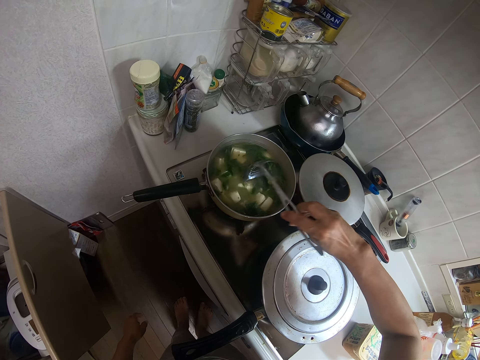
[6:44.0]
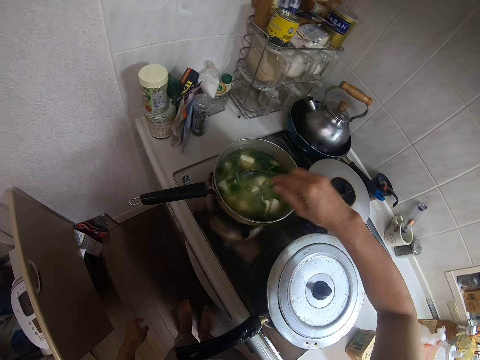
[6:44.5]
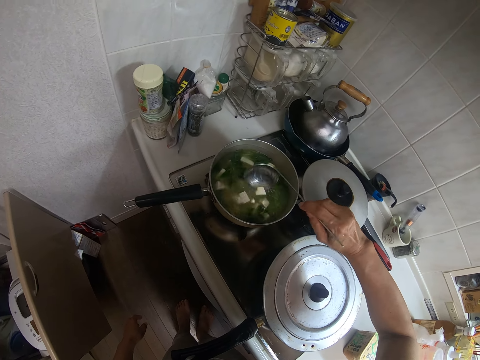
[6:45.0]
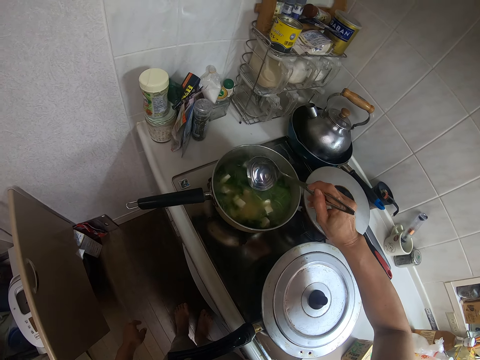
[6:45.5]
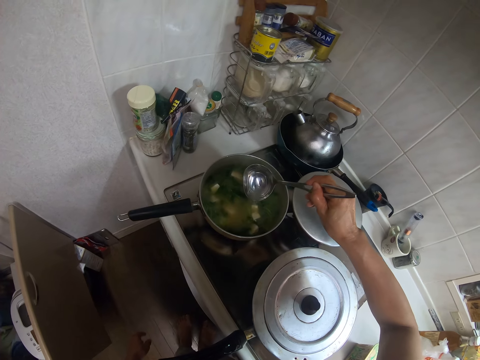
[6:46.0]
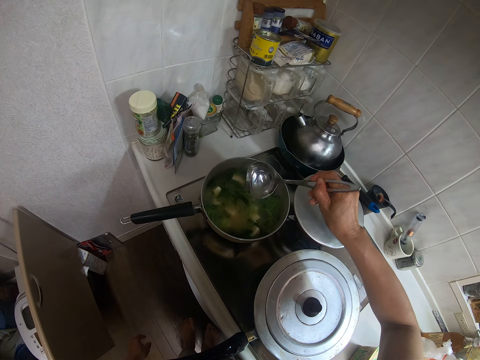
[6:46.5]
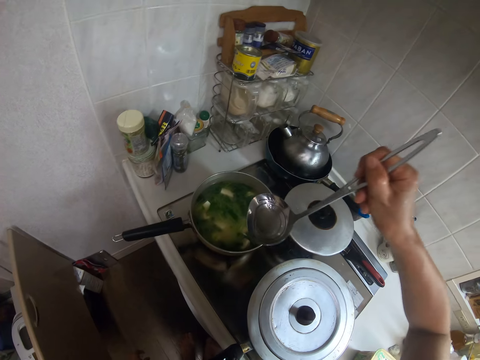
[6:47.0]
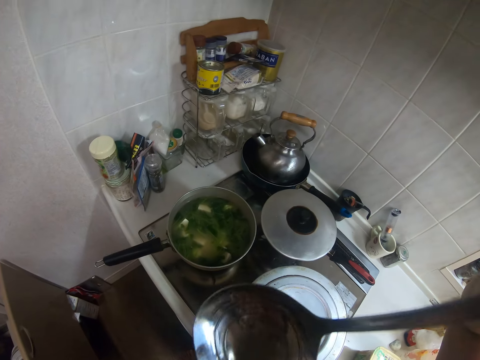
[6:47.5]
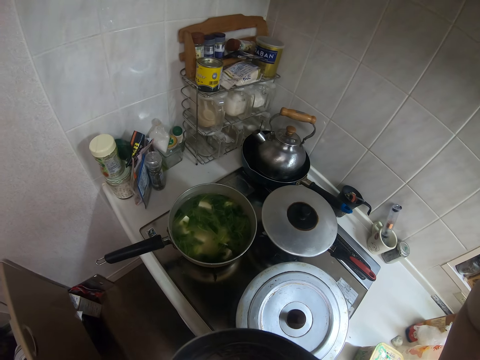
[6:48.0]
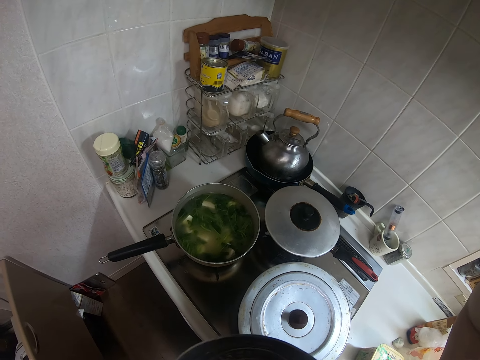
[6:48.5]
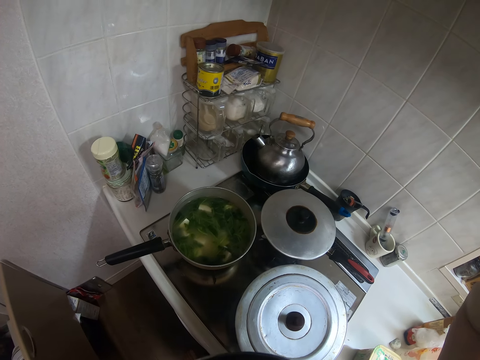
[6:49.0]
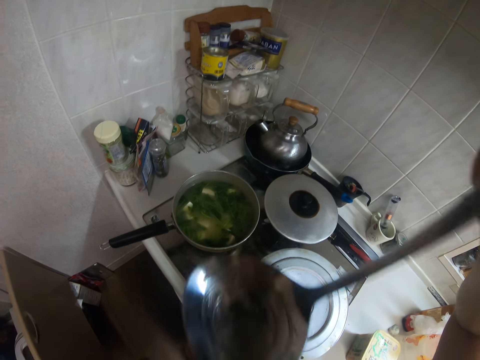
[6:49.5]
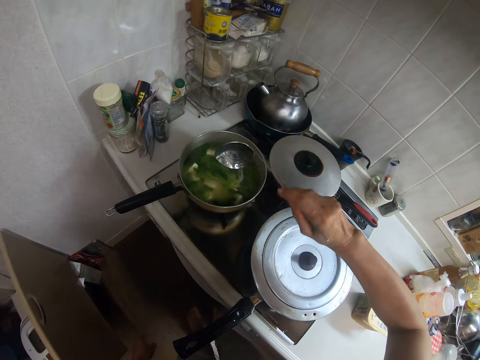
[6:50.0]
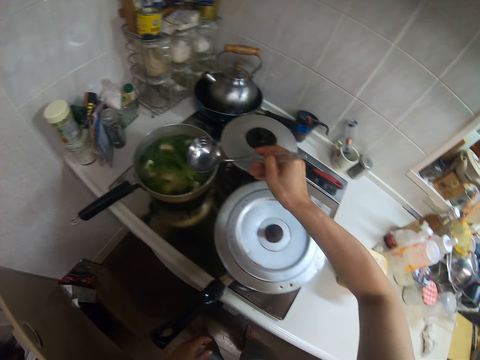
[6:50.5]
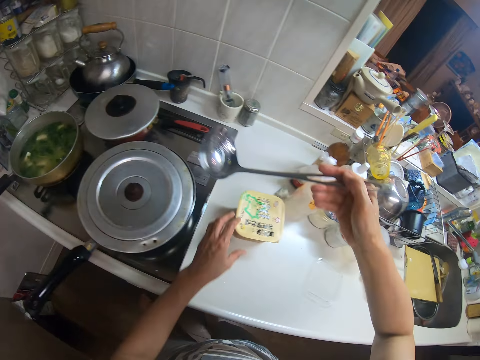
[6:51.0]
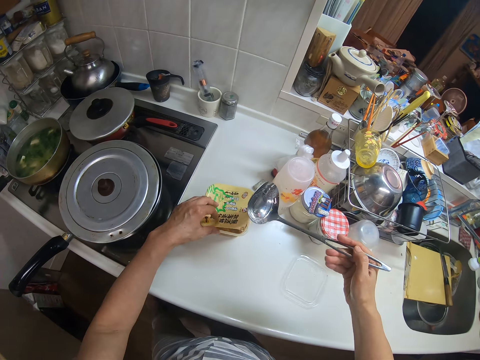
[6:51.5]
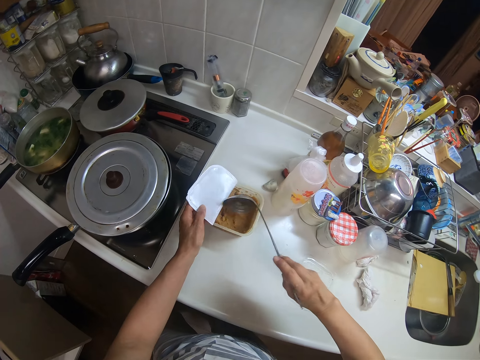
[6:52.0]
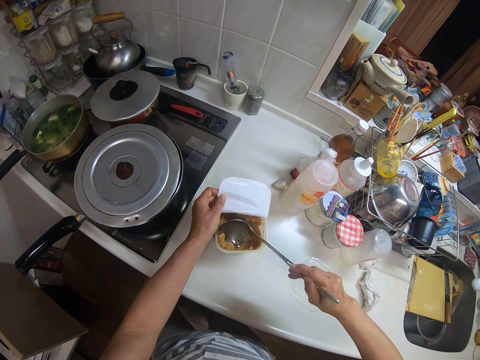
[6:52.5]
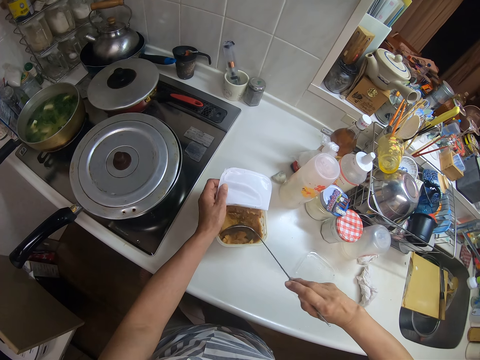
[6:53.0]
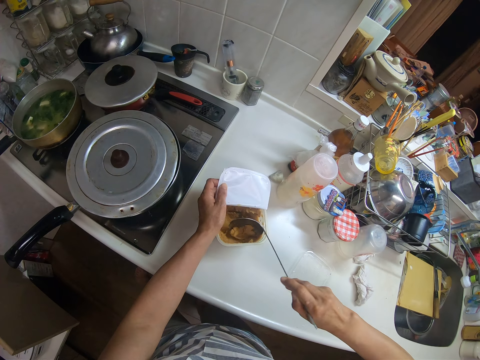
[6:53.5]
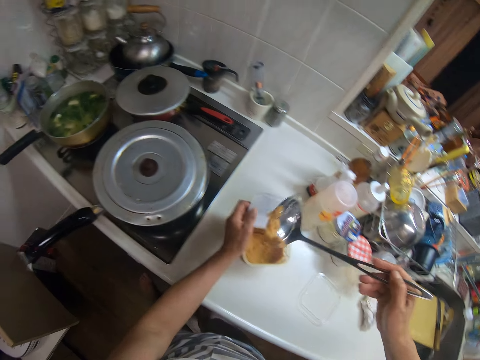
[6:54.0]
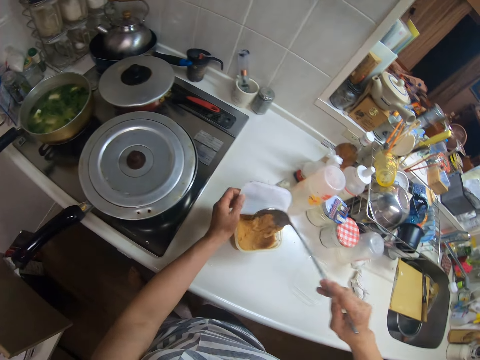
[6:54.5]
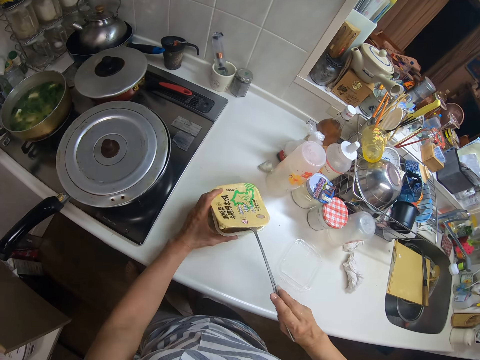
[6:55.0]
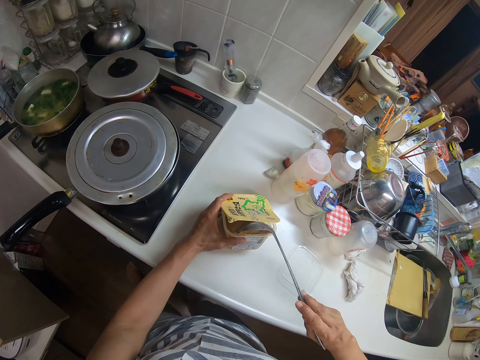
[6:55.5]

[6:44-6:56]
The camera wearer scoops water from the pan with the cooking spoon. They taste the water. They pour the water from the cooking spoon in the pan. They open the container and scoop sauce from the container.

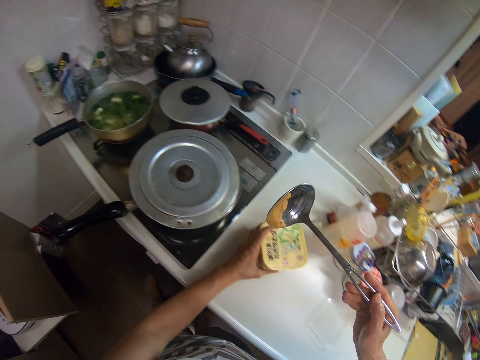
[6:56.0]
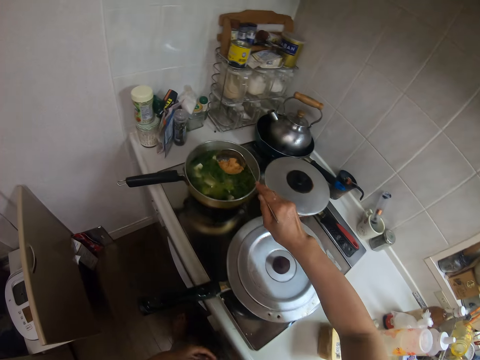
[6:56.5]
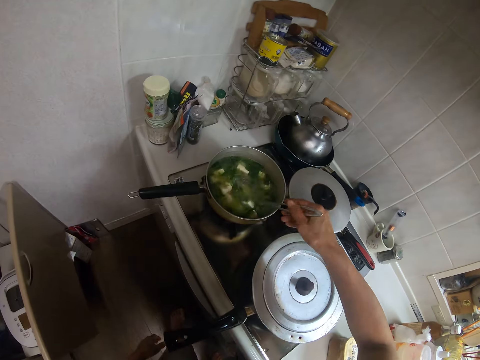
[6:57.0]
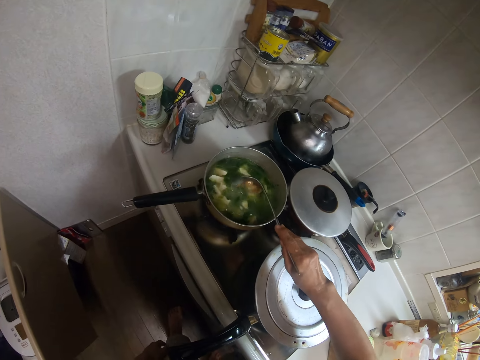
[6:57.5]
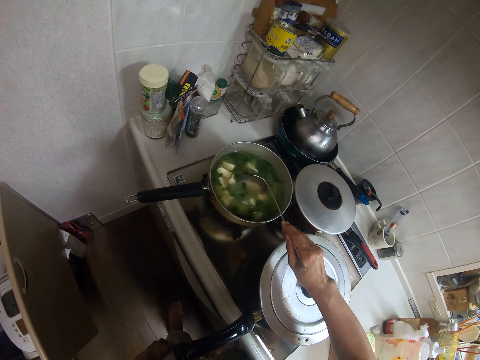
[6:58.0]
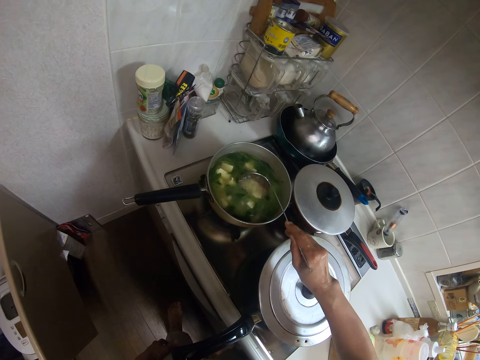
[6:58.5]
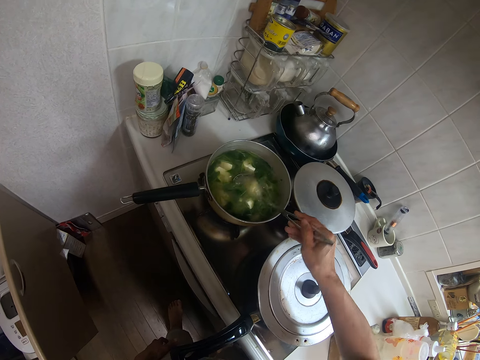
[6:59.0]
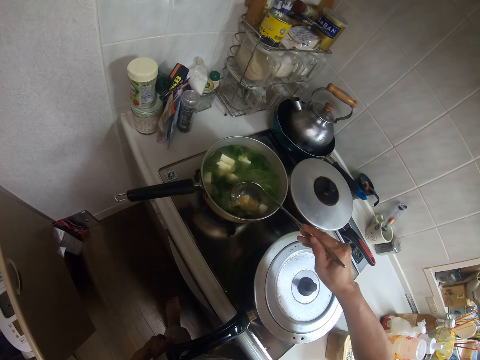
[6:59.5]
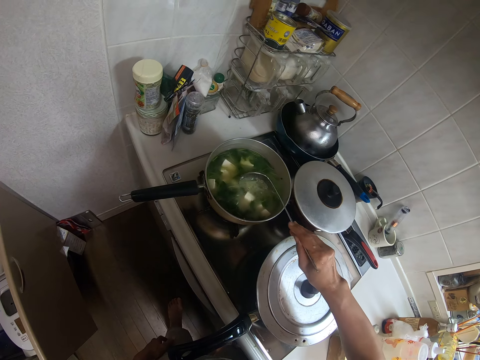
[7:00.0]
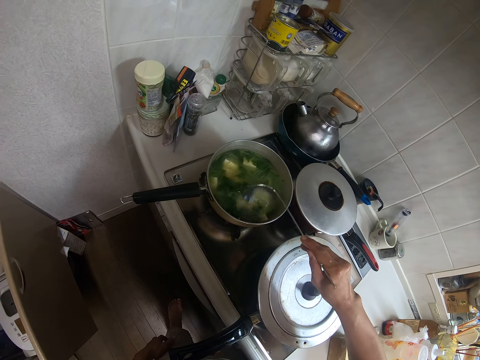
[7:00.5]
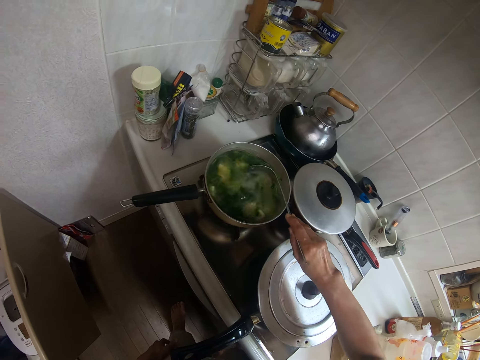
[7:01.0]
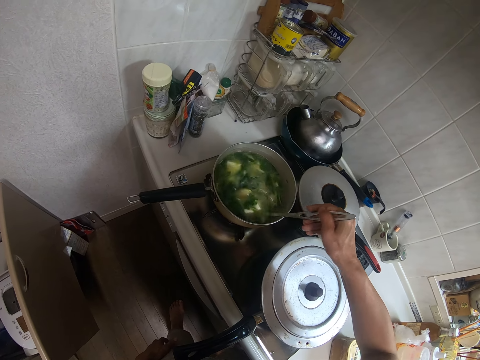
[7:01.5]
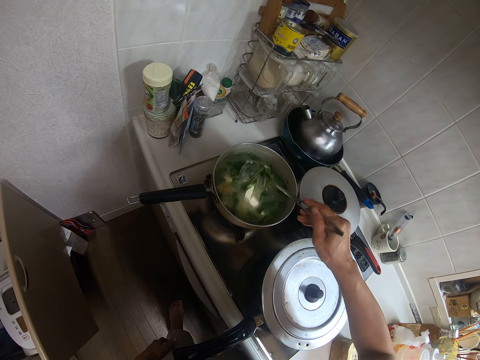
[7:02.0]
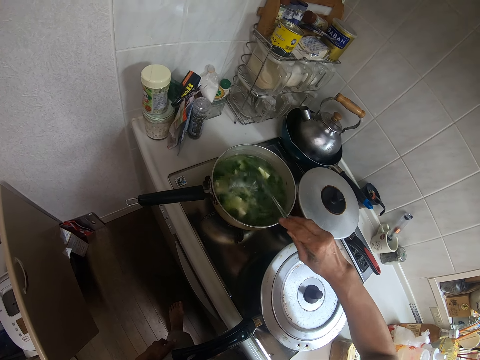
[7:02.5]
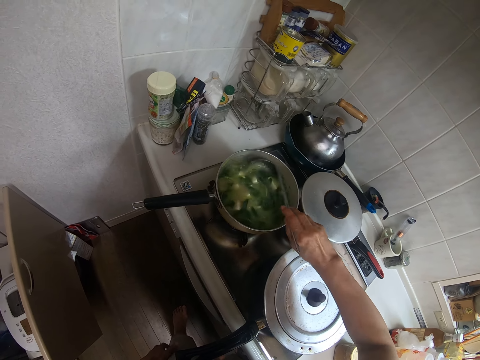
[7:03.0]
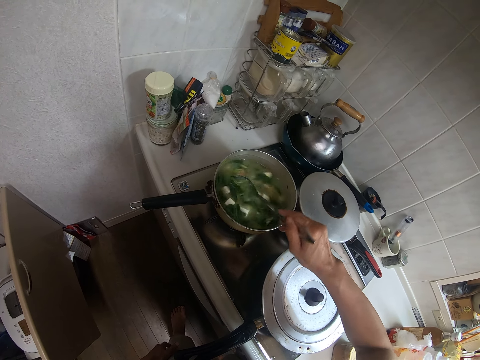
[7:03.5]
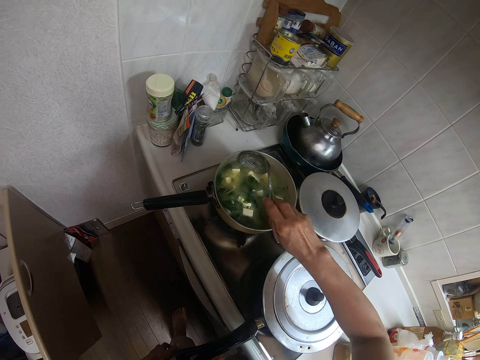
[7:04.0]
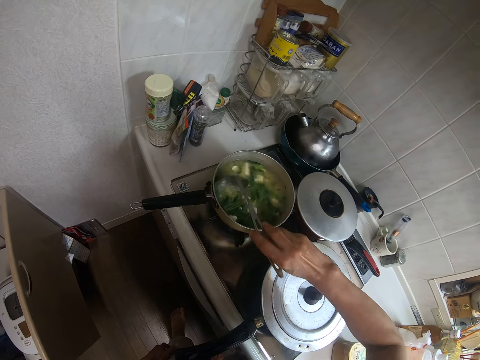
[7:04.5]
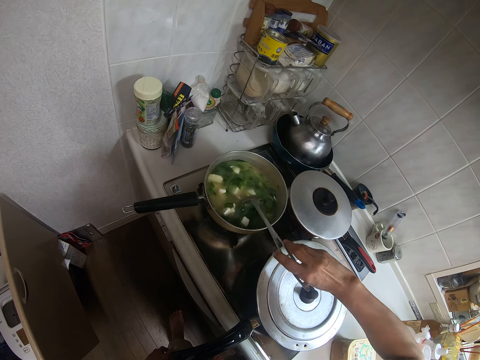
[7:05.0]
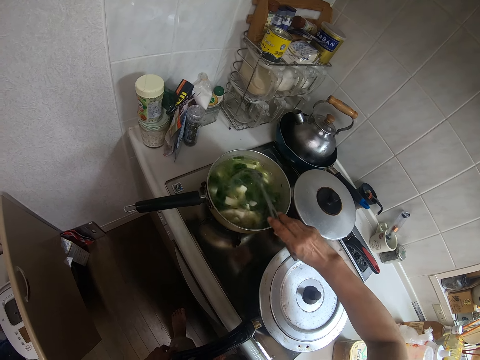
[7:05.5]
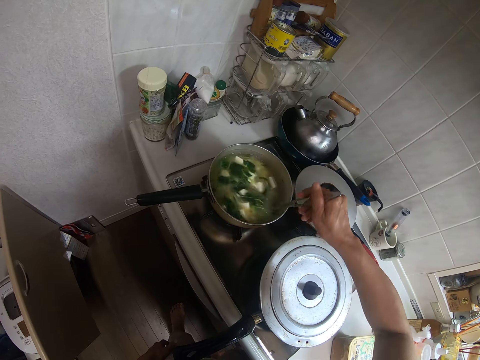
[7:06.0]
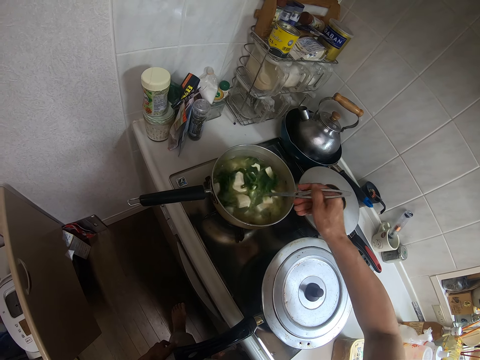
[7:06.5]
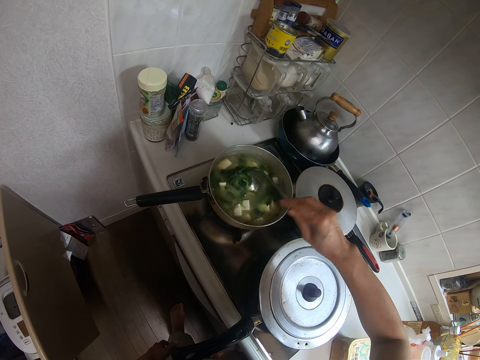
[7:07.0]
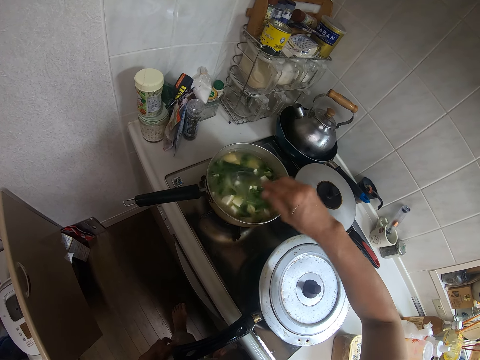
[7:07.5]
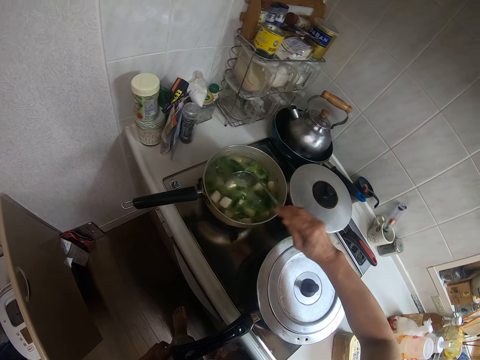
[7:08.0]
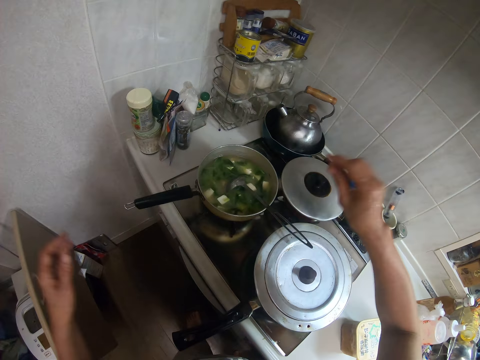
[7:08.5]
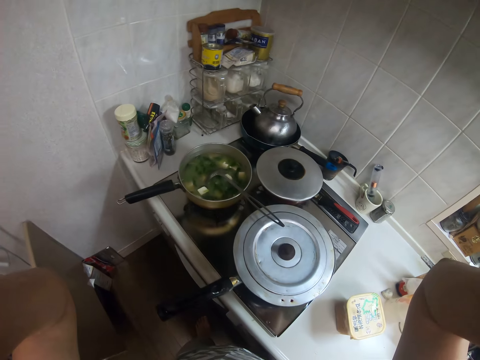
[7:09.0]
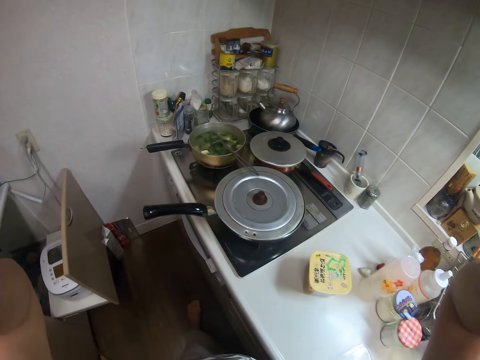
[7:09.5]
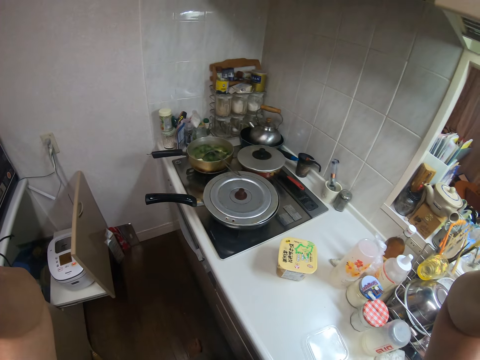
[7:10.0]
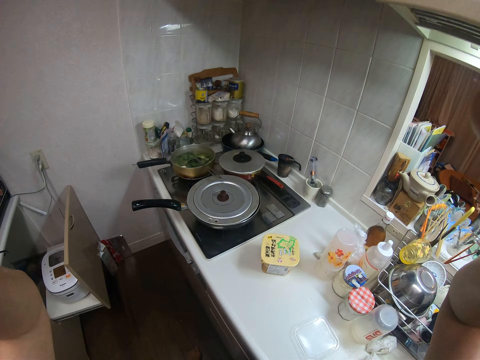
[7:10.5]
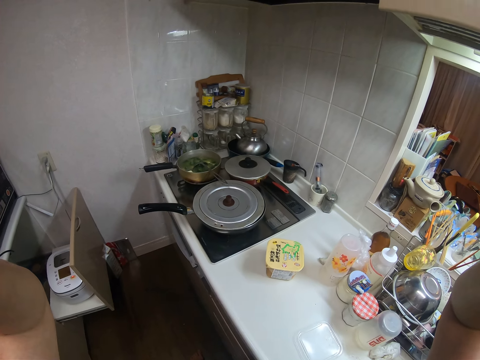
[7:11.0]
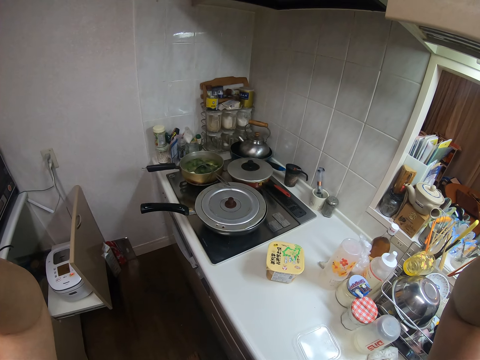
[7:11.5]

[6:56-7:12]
The camera wearer puts it in the soup. She stirs the vegetables and butter with the cooking spoon and hits the cooking spoon in the pan. She stirs the vegetables and butter with the cooking spoon. She drops the cooking spoon in the pan and touches her head camera.
